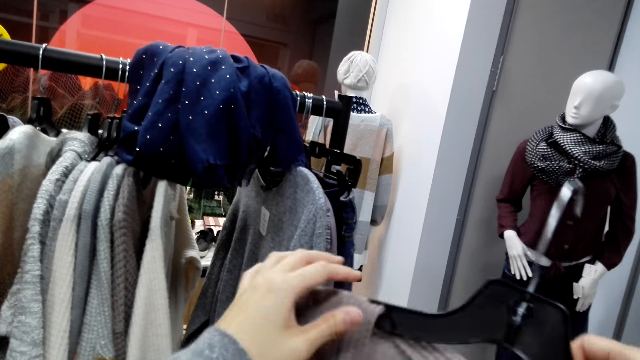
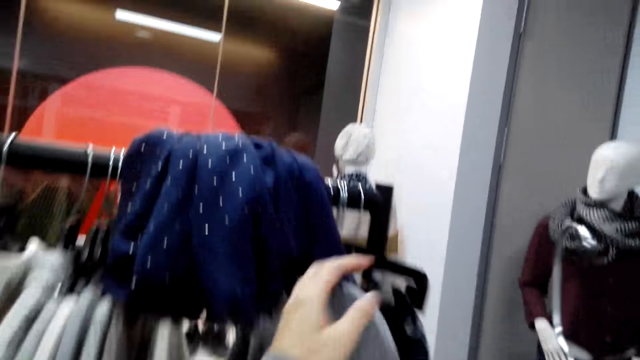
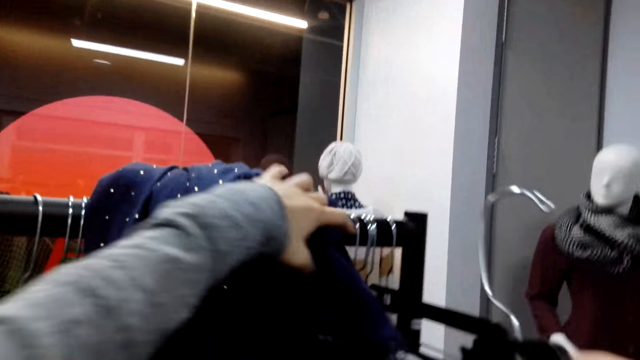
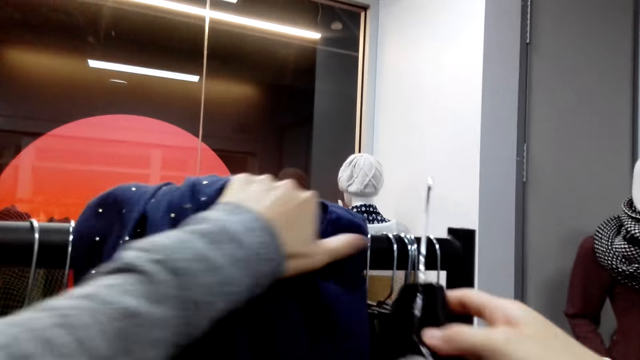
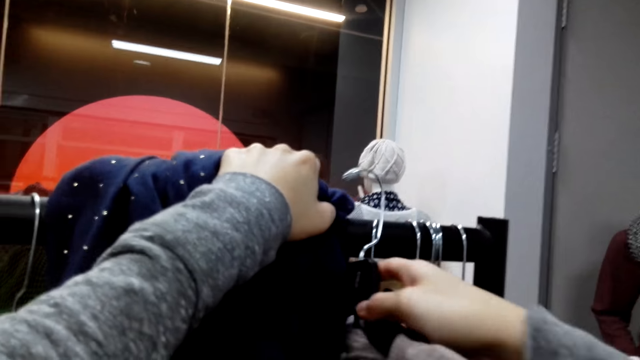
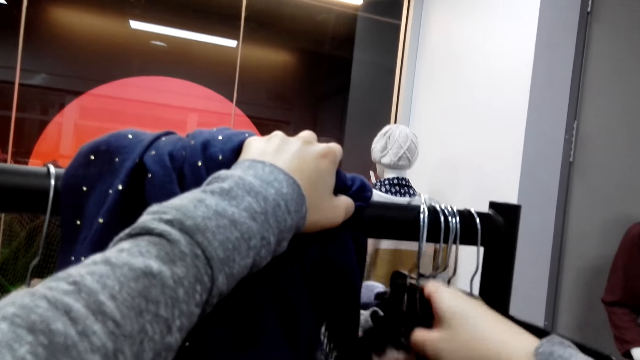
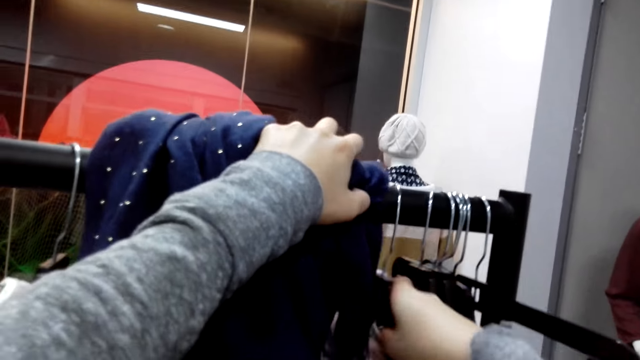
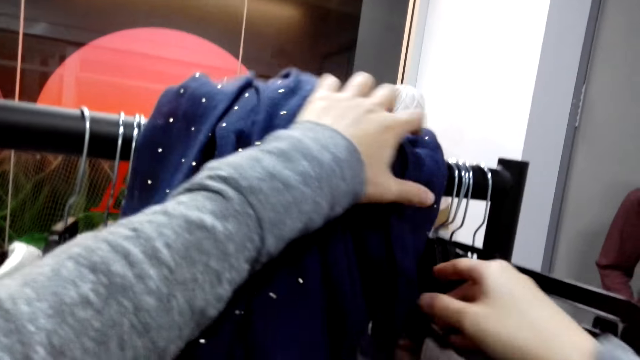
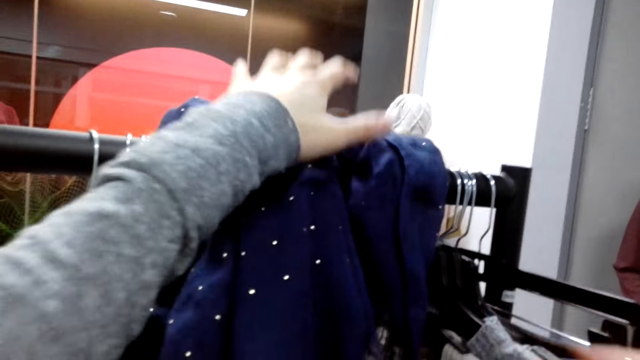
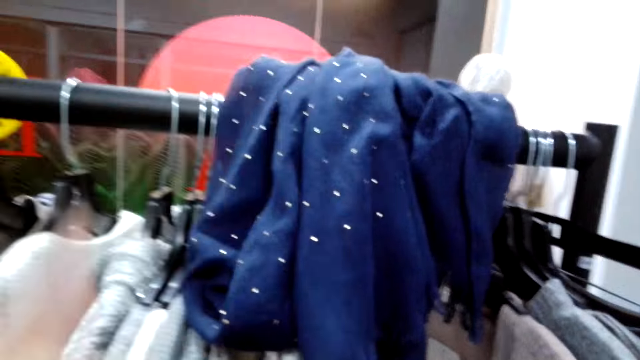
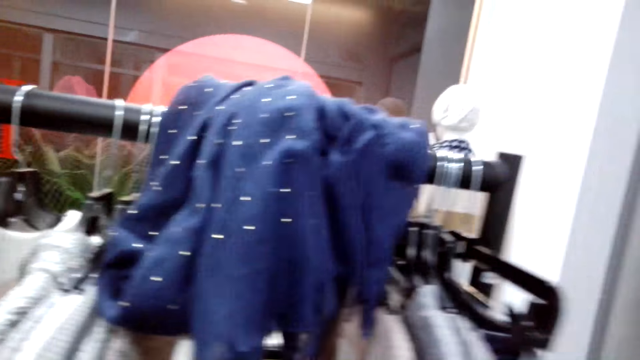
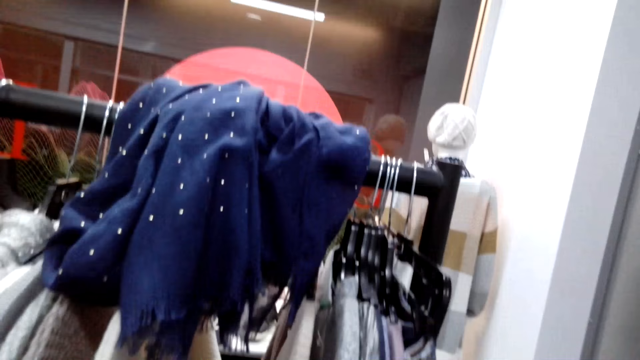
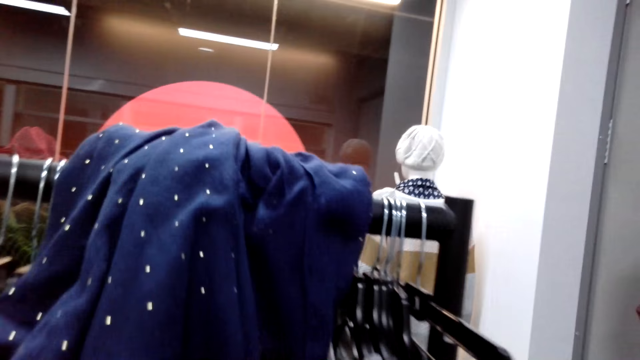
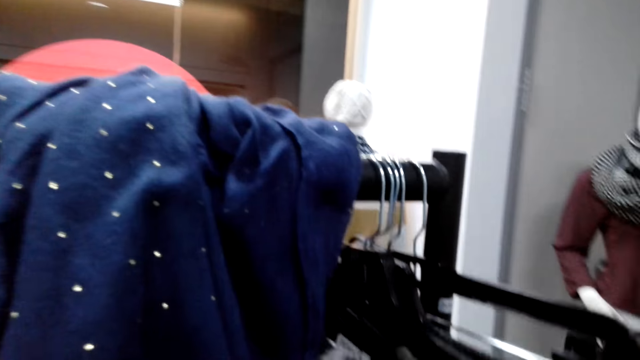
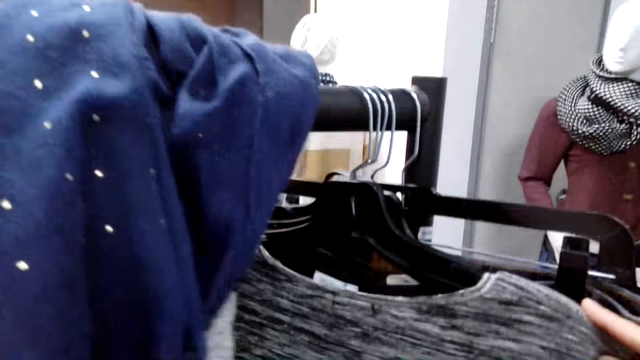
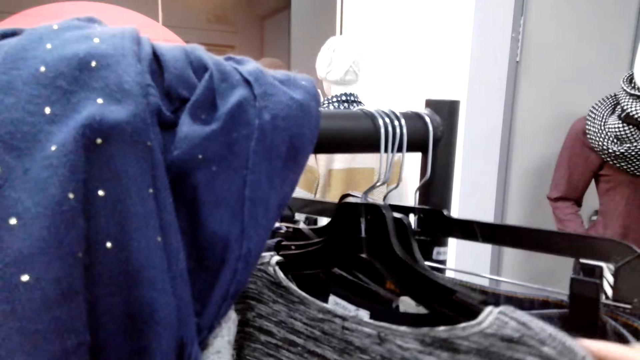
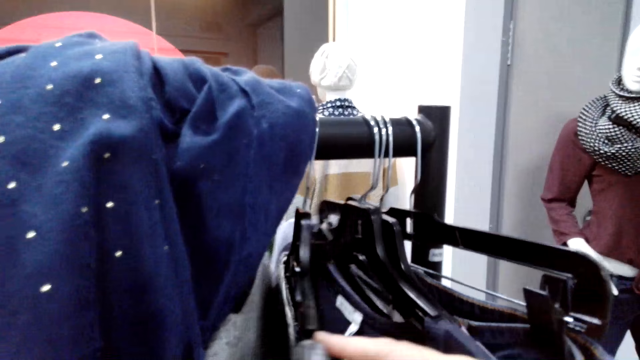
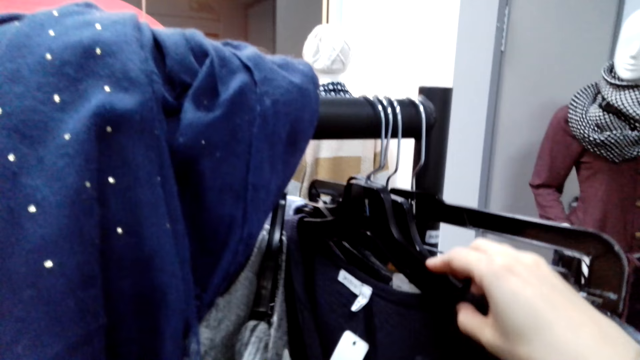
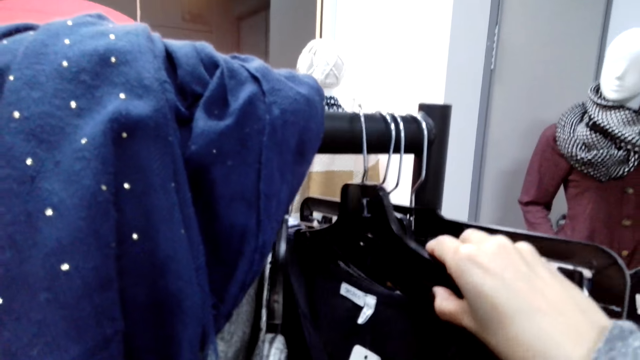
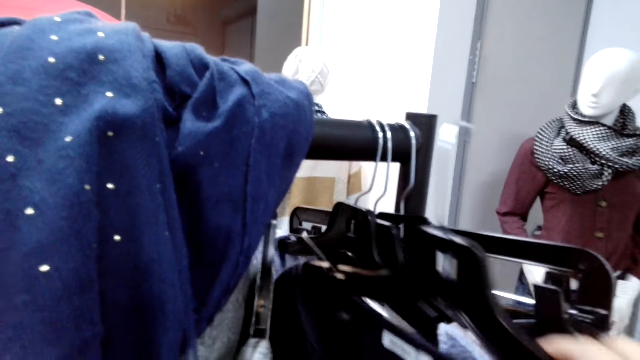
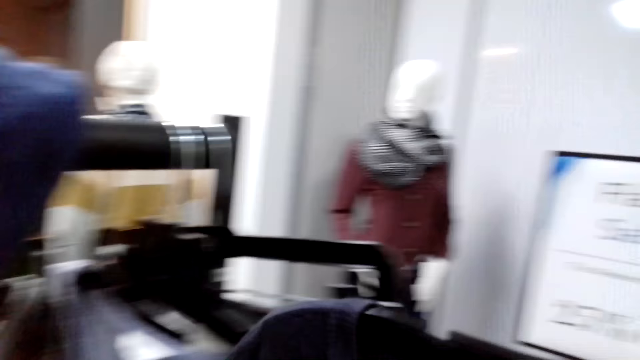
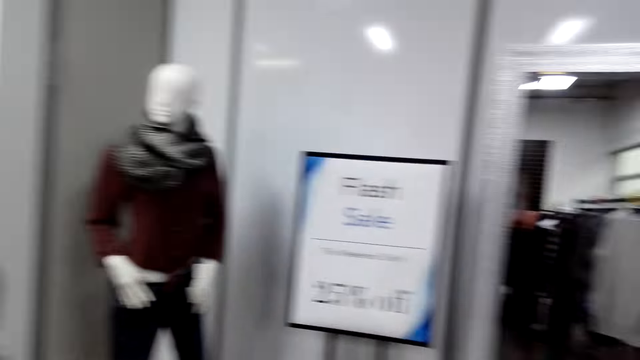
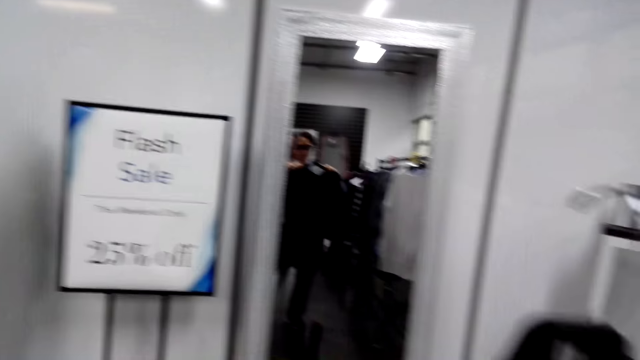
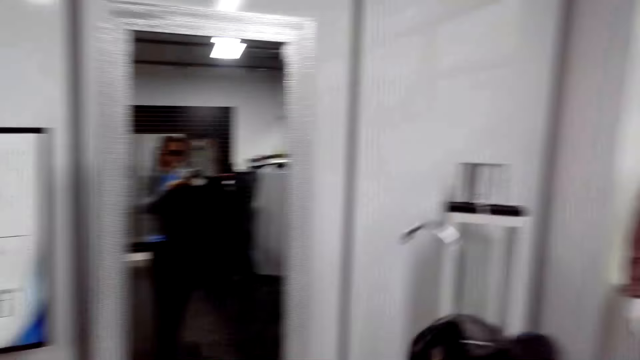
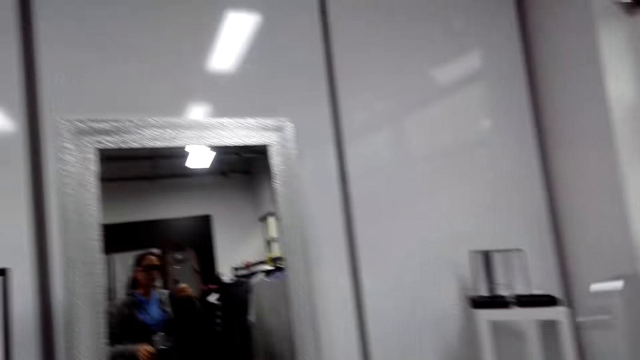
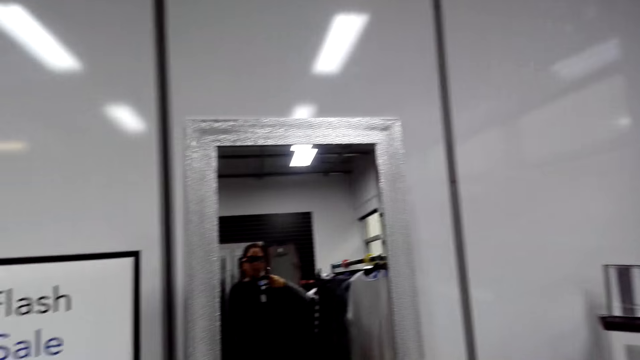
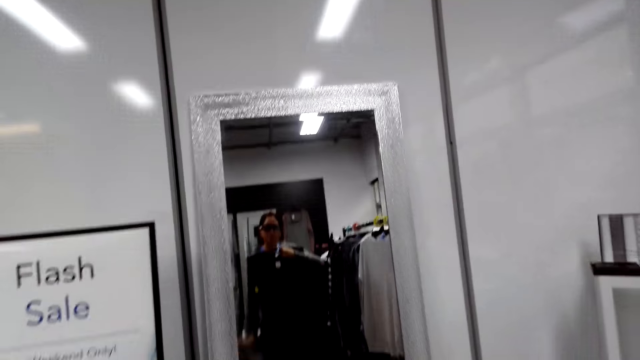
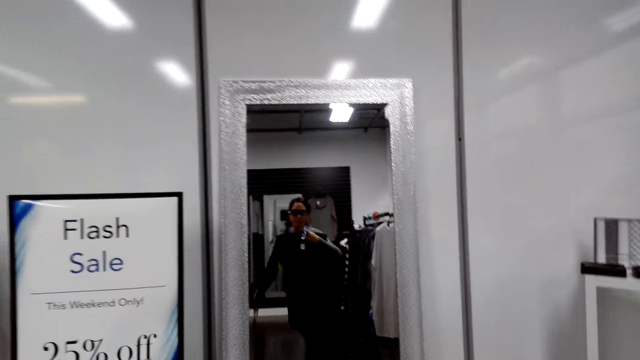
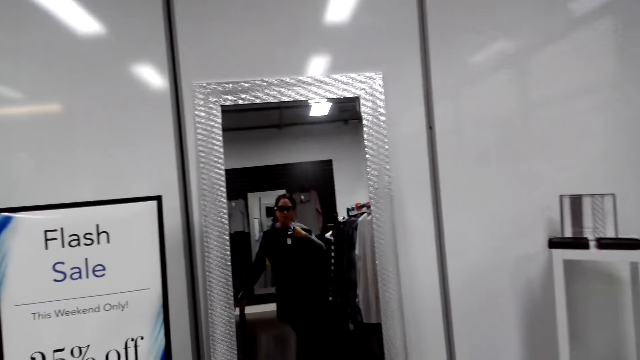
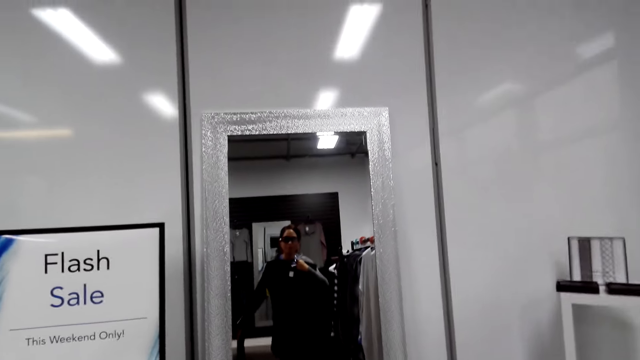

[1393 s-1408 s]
The camera wearer puts back the cloth on a hanger bar. They look for a cloth. They take a cloth from the hanger bar. They use the mirror to look at the cloth.

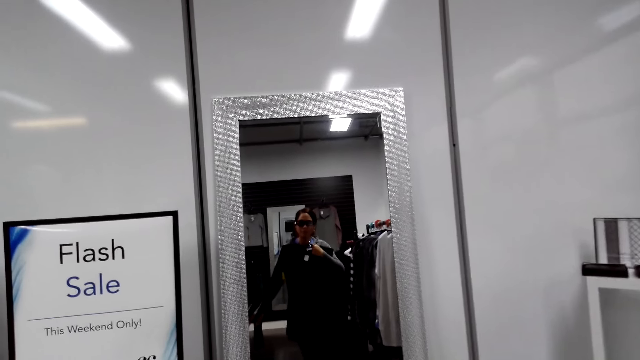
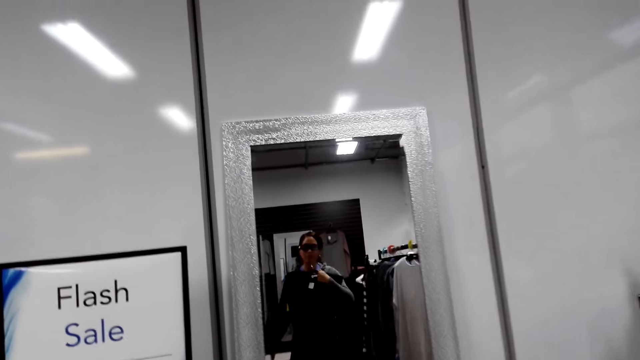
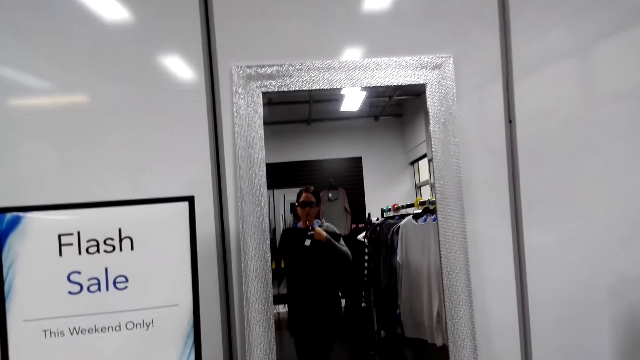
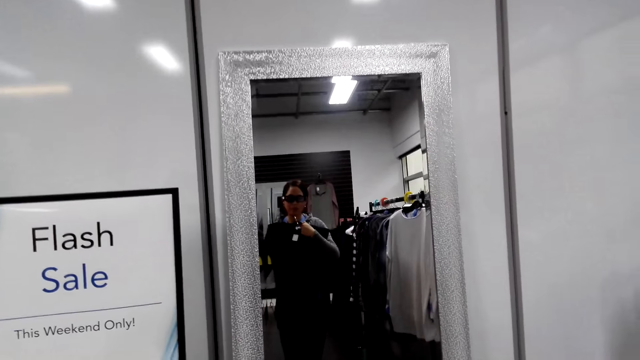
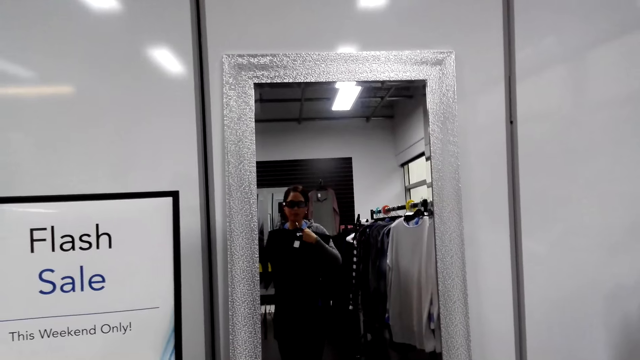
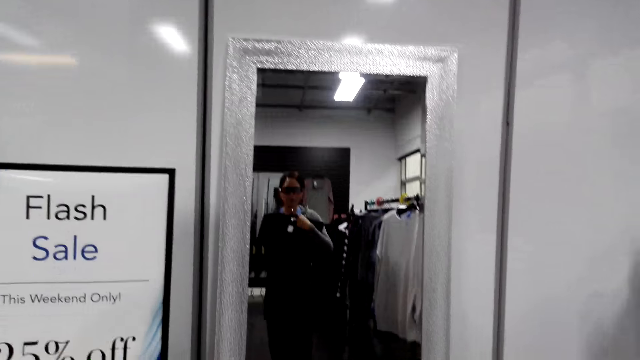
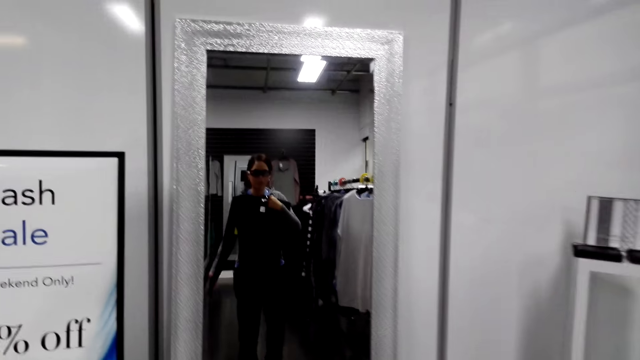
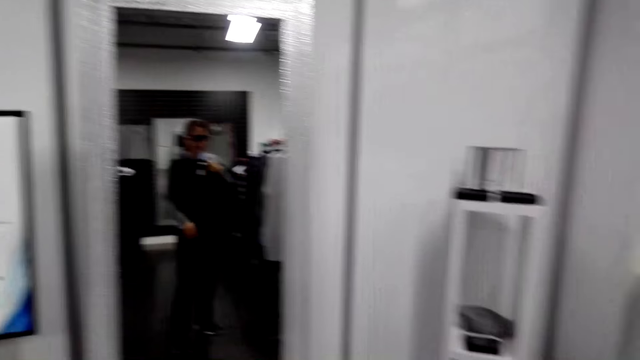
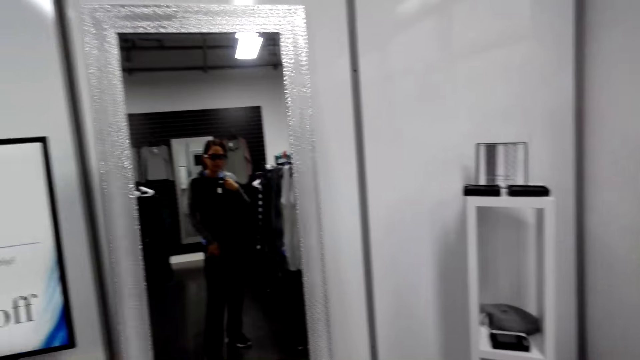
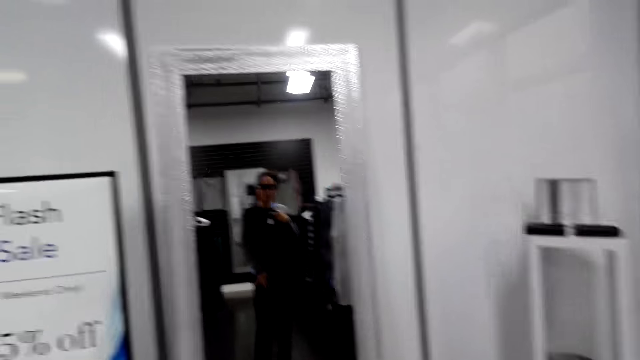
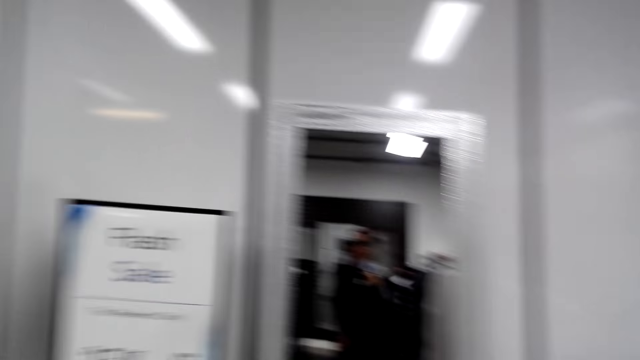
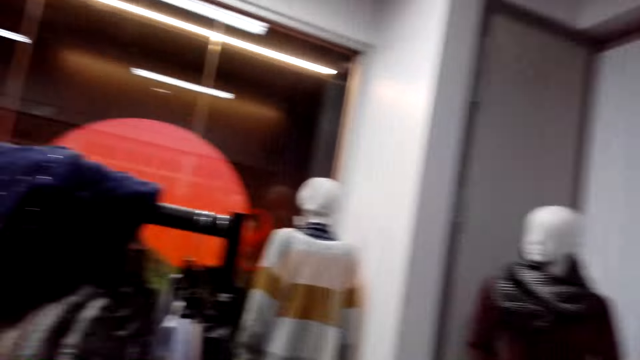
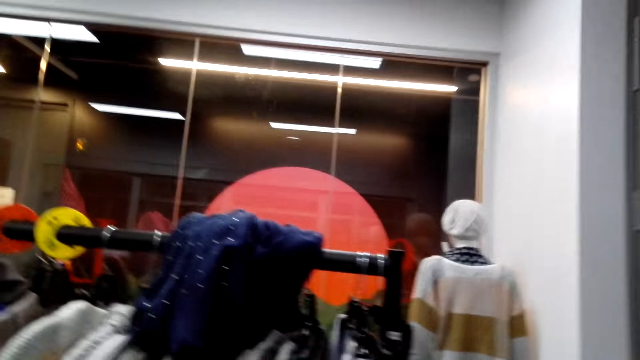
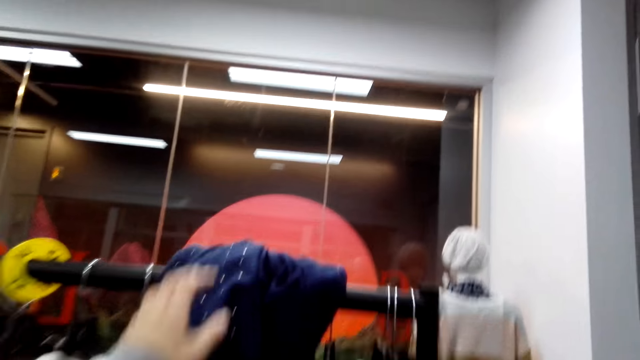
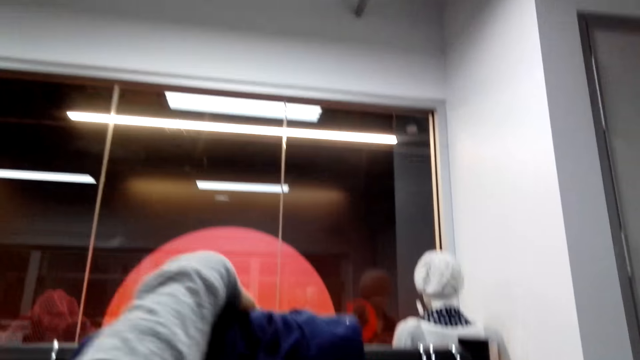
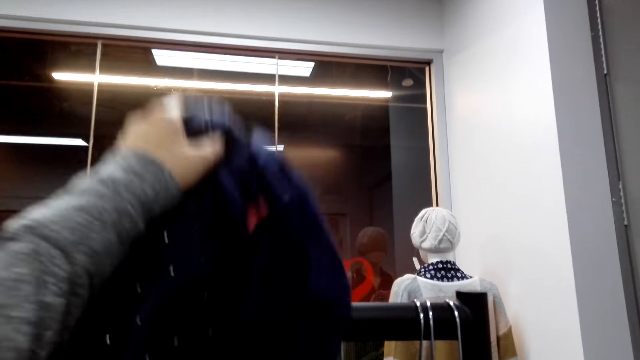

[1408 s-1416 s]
The camera wearer tilts on the left side. They tilt on the right side. They select clothes from the clothes rack.
